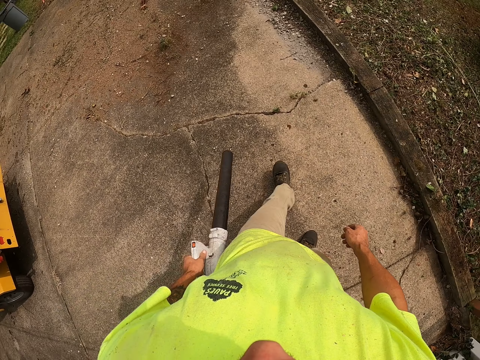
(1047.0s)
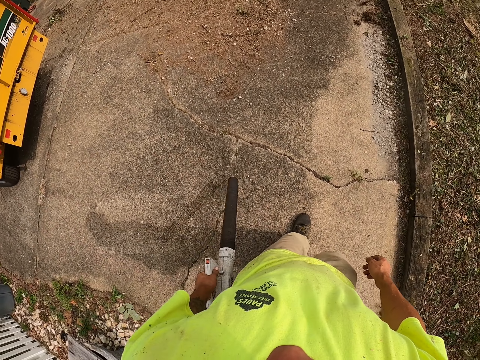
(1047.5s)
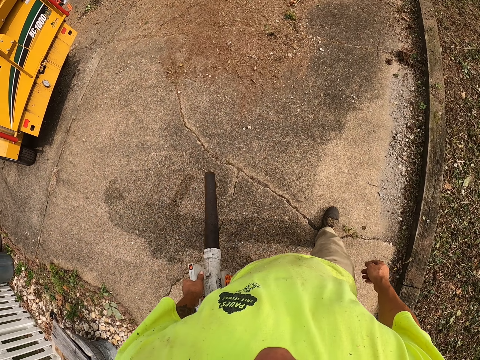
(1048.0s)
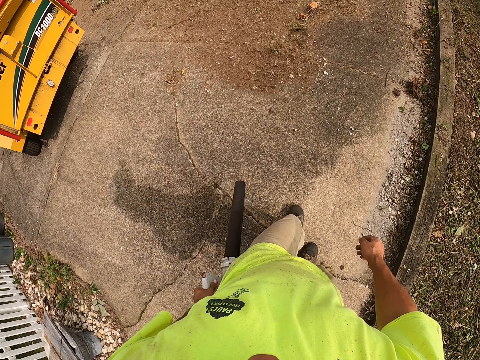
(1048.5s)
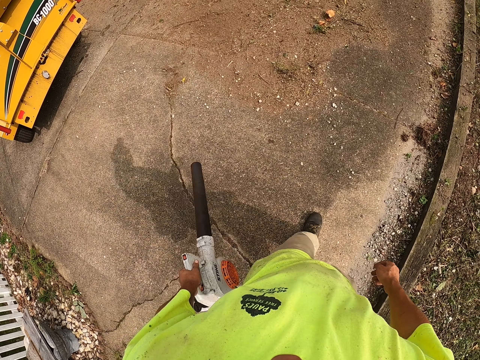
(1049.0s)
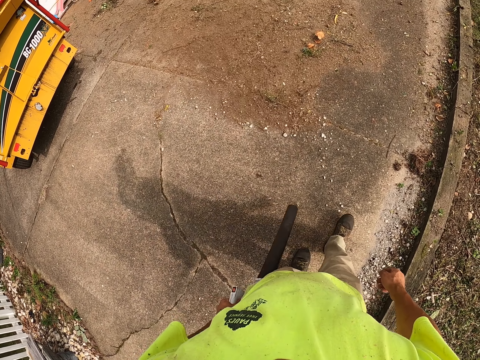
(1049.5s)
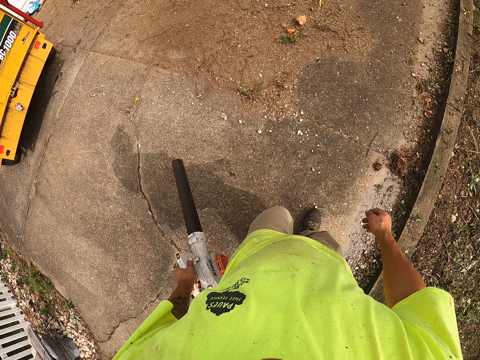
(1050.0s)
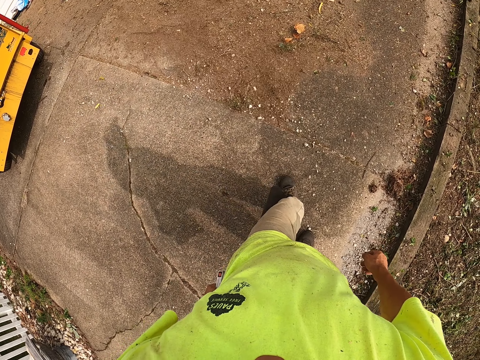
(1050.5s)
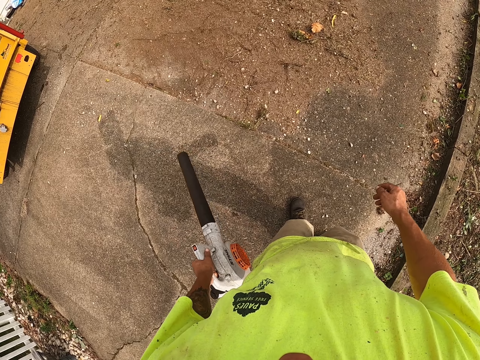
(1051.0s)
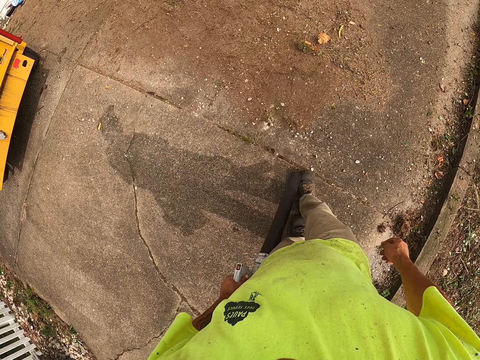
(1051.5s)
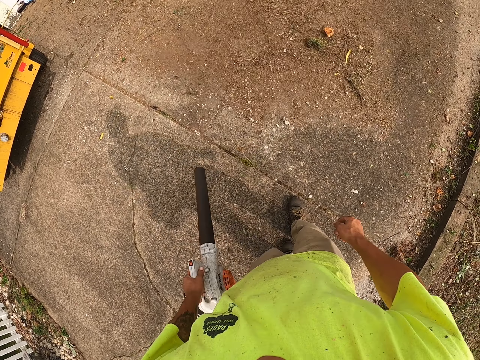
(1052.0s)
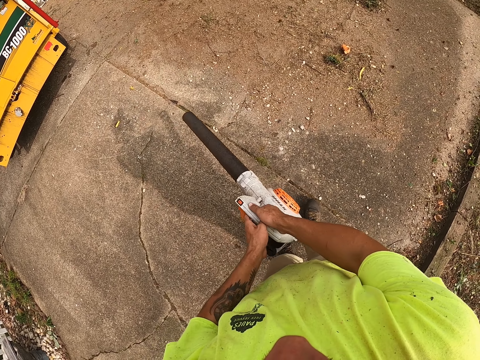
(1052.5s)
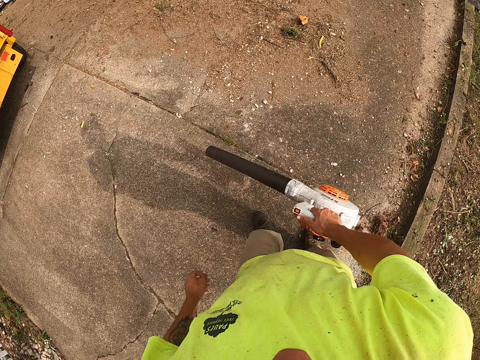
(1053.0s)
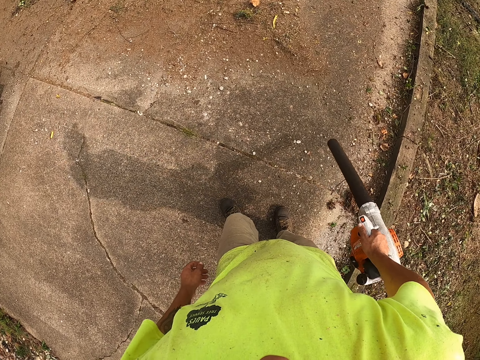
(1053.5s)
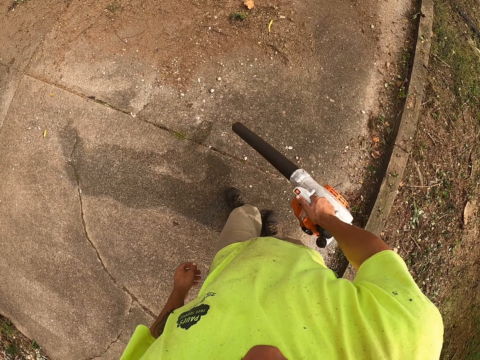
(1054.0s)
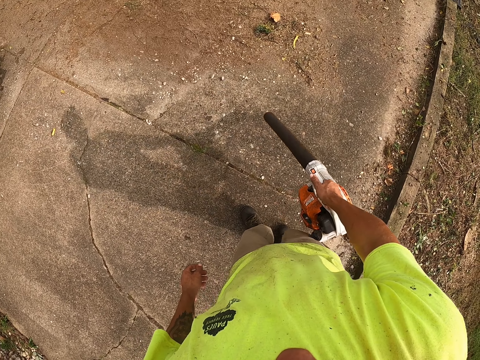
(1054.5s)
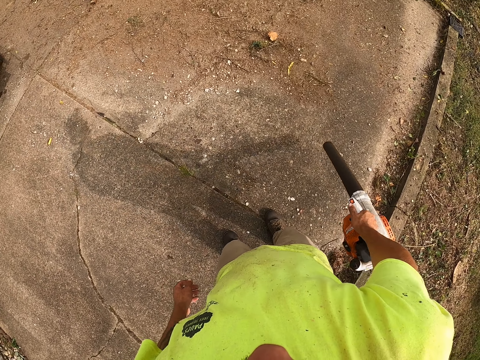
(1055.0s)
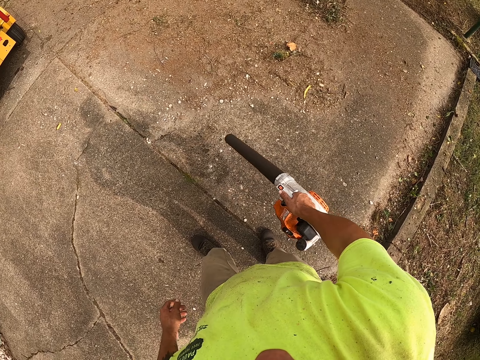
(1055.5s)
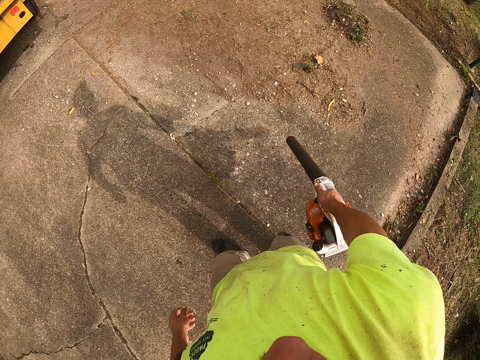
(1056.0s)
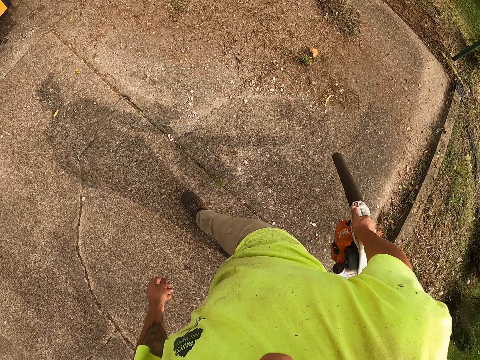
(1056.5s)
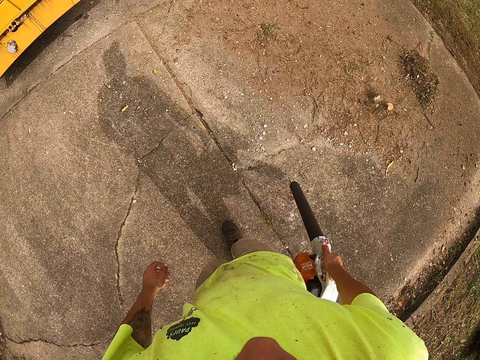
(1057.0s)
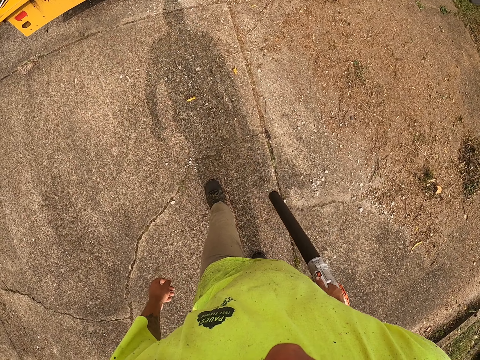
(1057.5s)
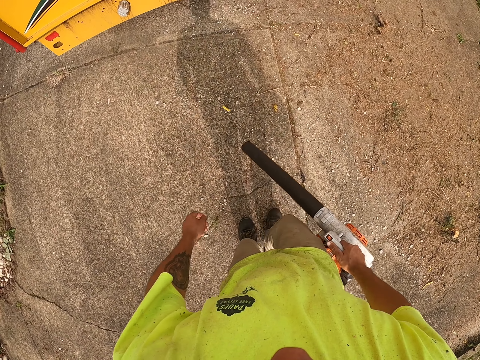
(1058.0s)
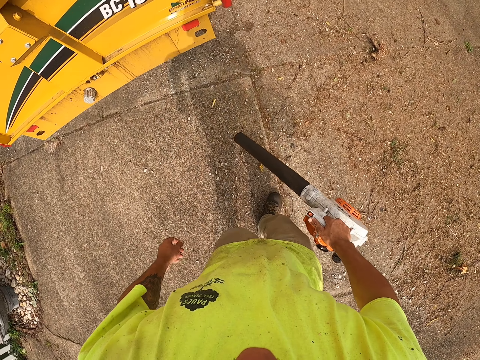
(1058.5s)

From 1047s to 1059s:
The camera wearer passes the leaf blower from his left hand to his right hand. He cleans the pavement with the leaf blower in his right hand.
